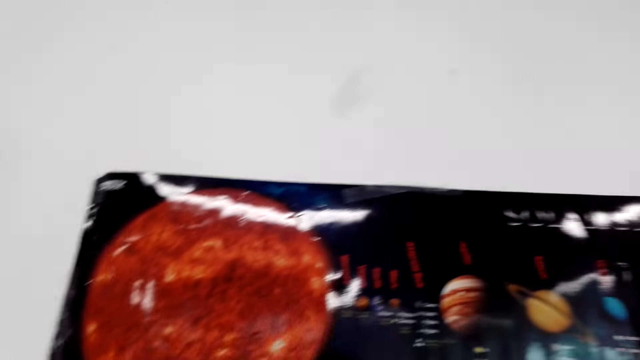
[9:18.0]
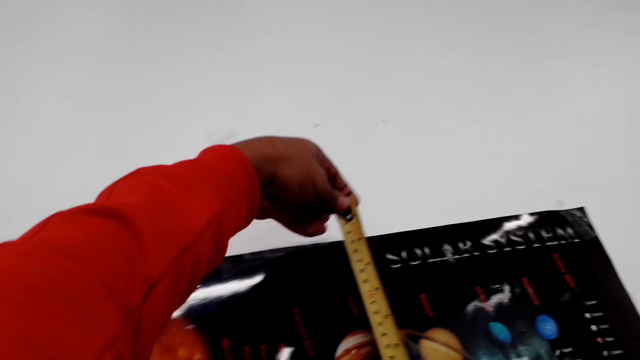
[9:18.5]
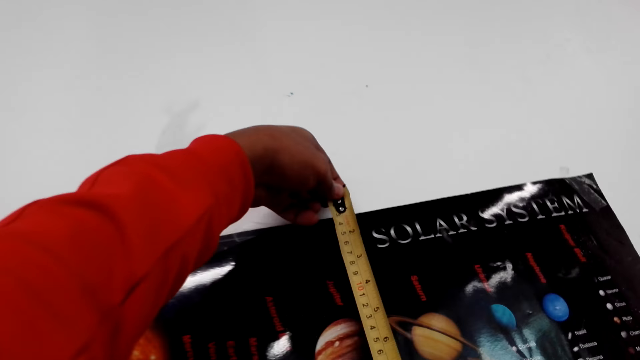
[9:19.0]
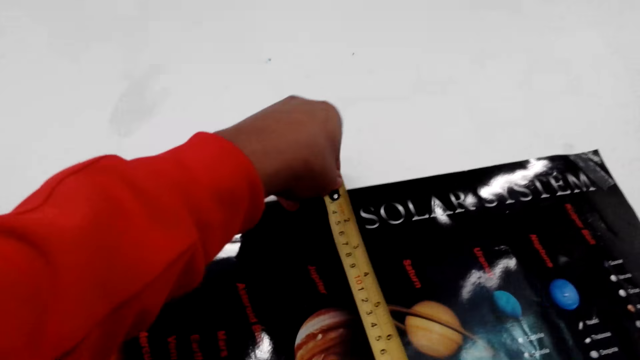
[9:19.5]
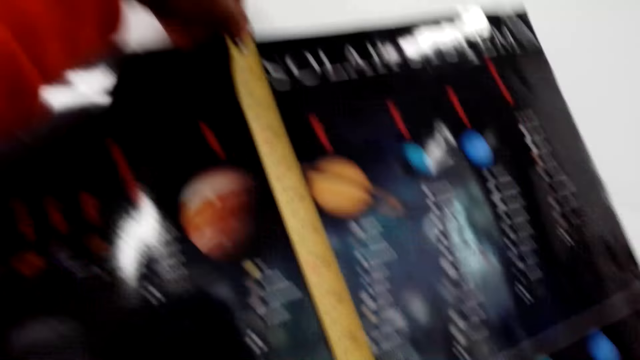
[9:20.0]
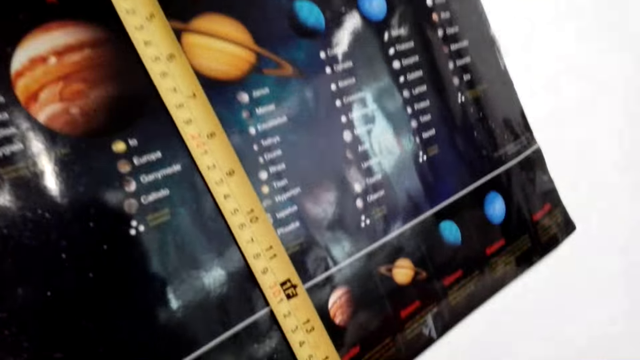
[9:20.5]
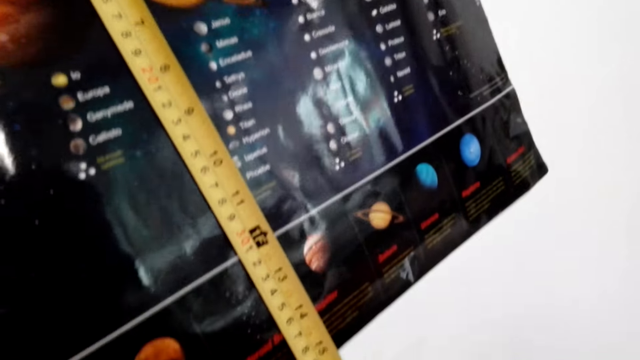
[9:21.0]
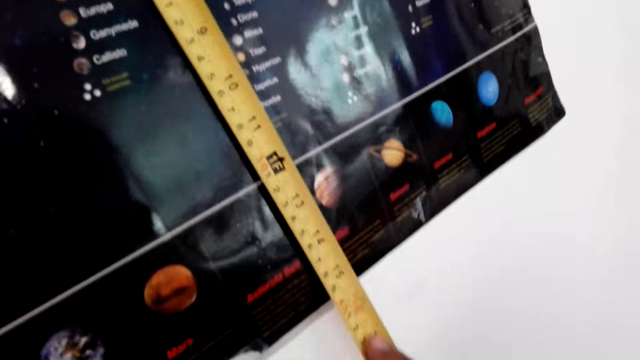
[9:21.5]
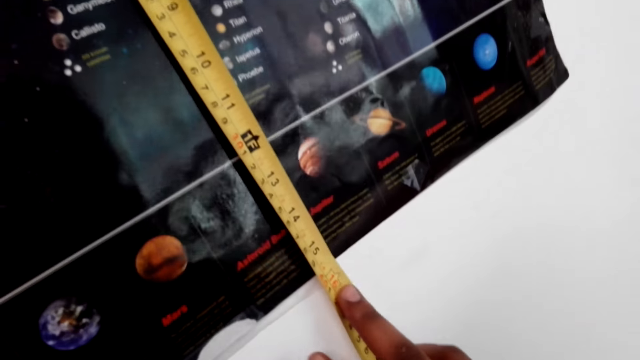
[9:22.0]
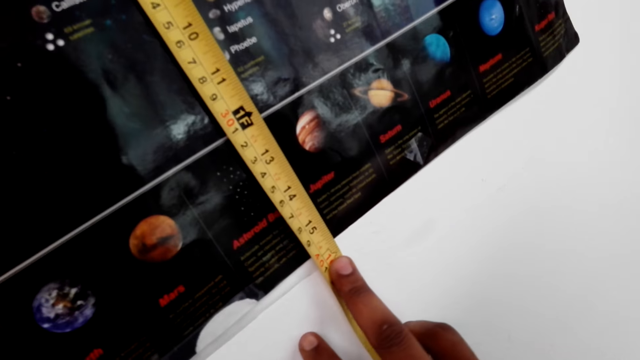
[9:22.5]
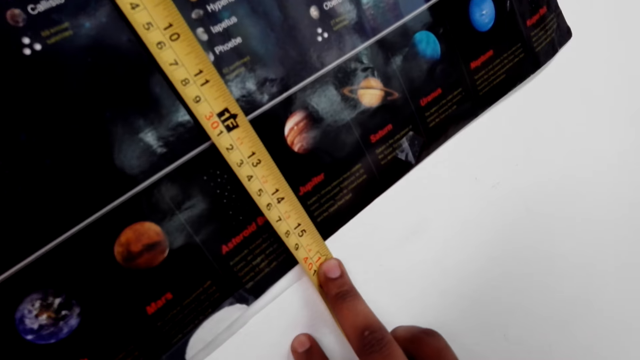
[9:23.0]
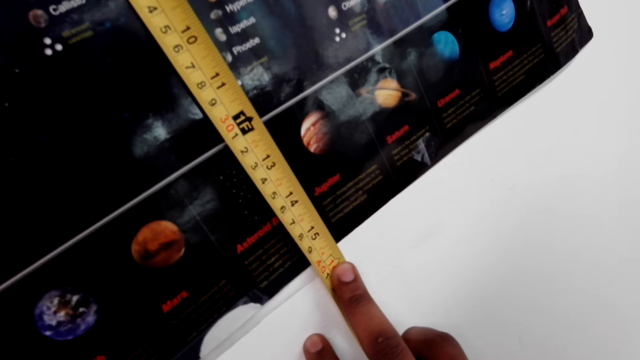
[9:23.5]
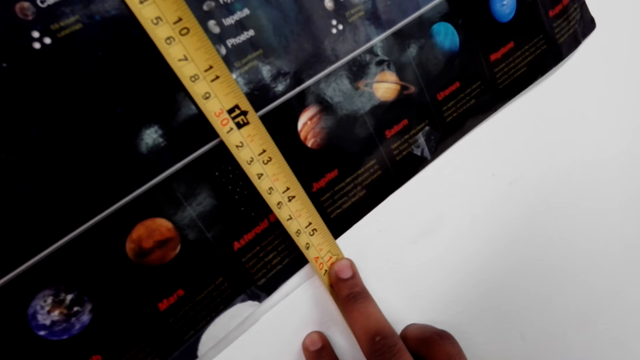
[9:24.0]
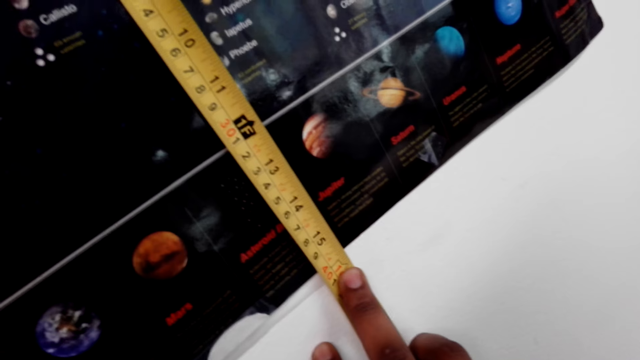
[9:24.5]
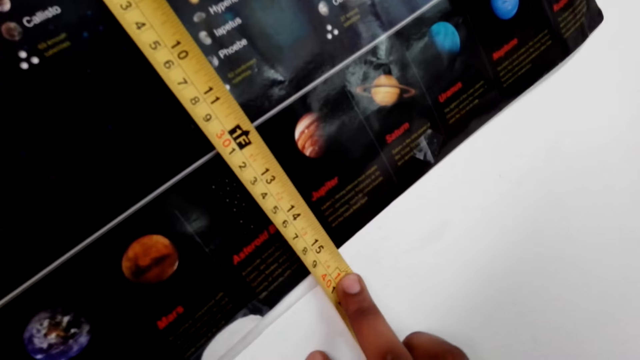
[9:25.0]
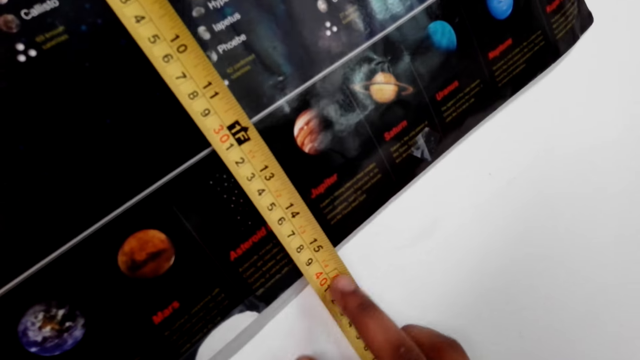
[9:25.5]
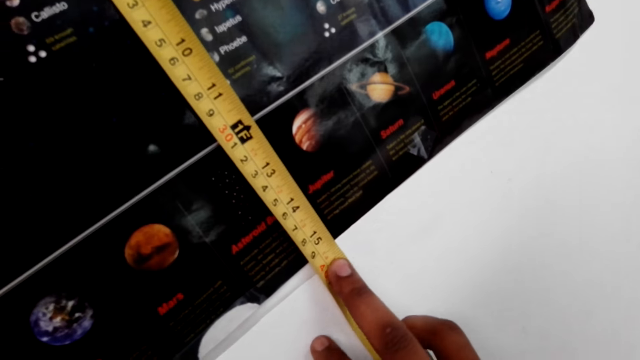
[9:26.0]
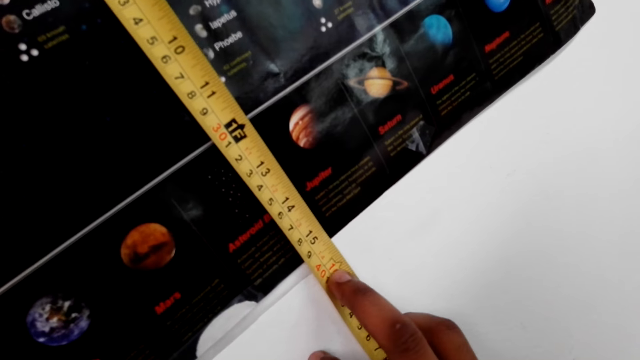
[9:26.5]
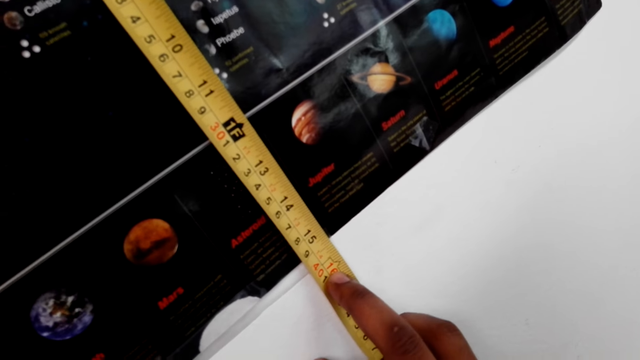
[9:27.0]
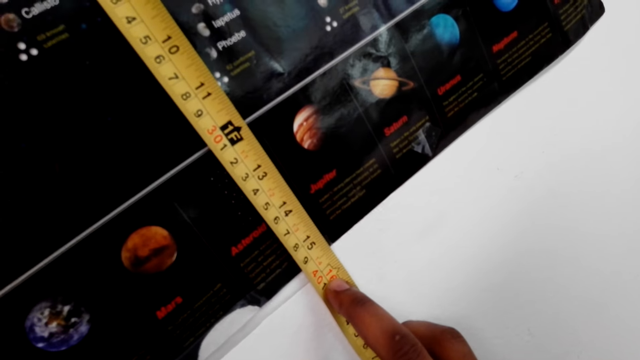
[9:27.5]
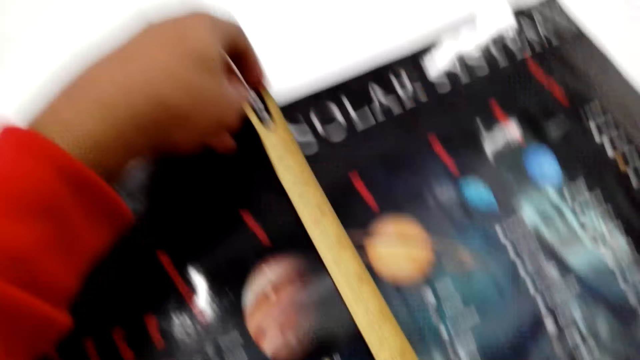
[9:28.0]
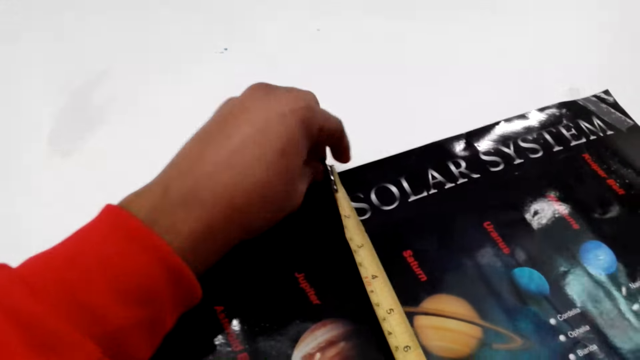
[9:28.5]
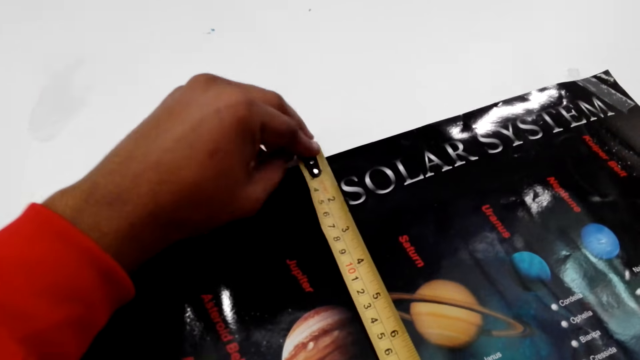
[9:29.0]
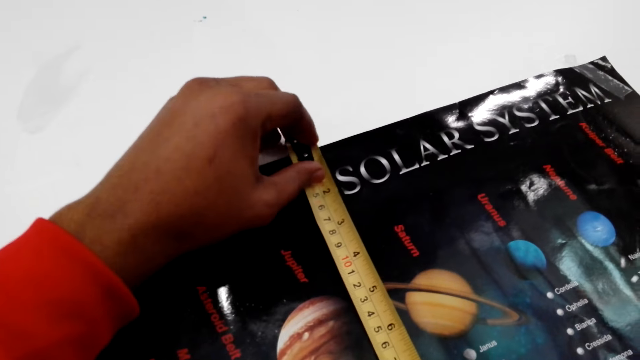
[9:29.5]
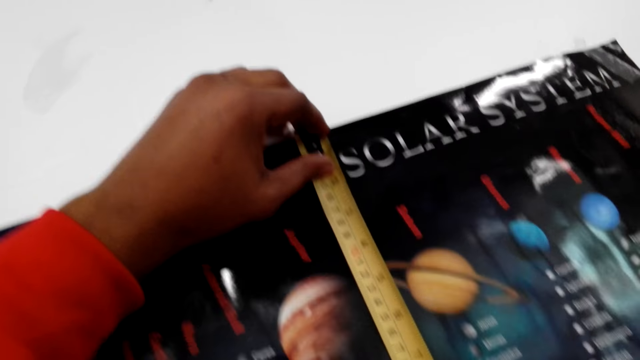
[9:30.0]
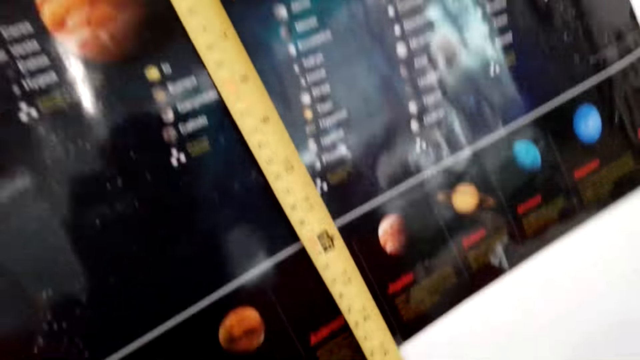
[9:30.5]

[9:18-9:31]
The camera wearer measures the picture on the wall with a tape measure. He moves his finger on the tape measure. He moves his hand.

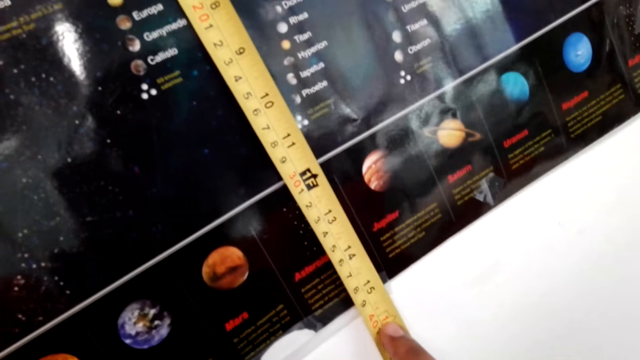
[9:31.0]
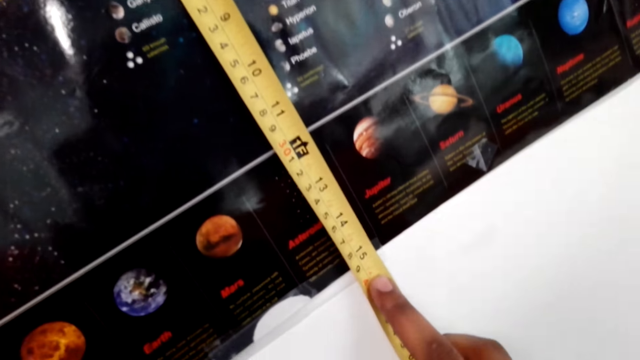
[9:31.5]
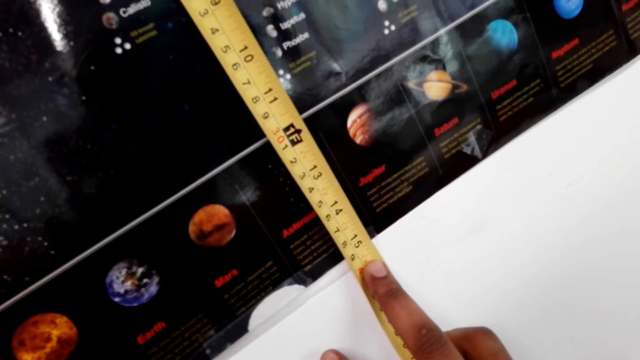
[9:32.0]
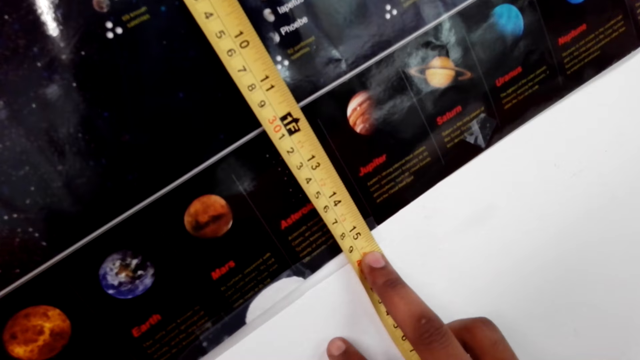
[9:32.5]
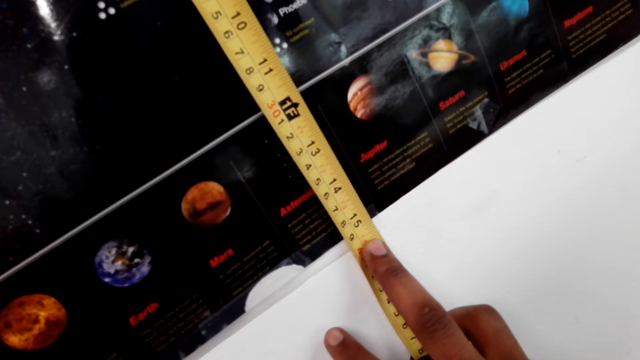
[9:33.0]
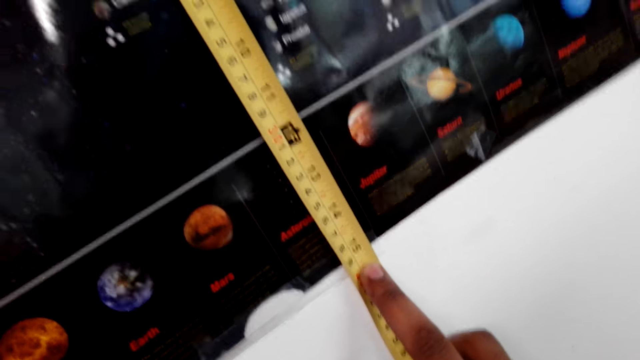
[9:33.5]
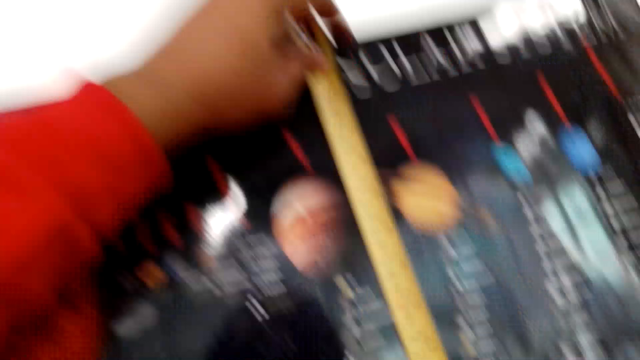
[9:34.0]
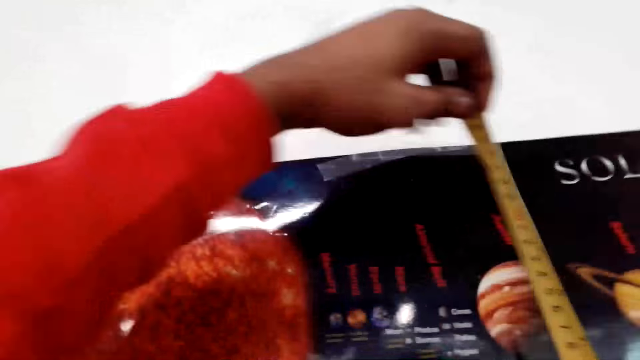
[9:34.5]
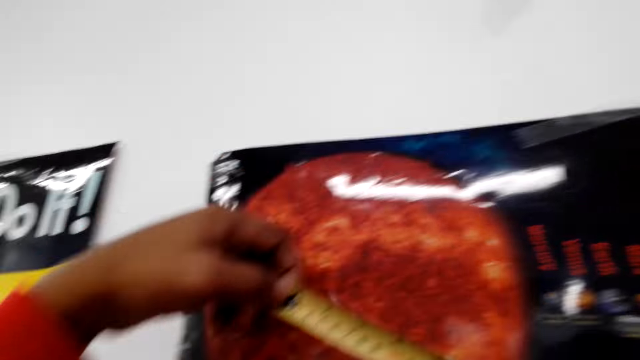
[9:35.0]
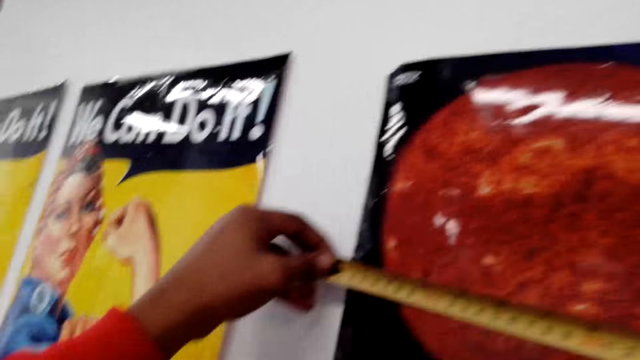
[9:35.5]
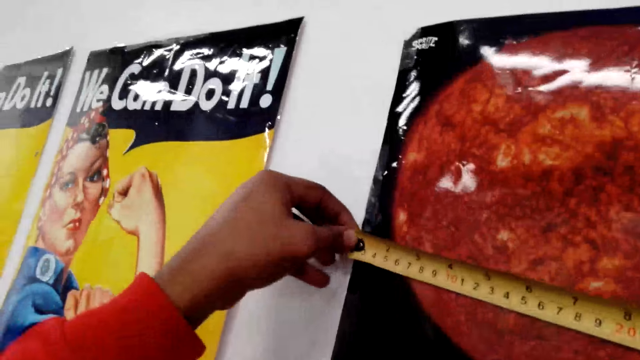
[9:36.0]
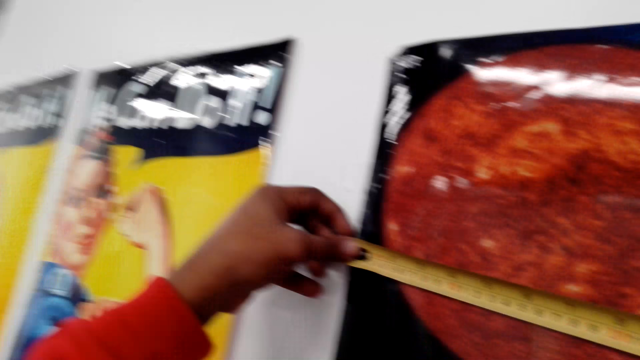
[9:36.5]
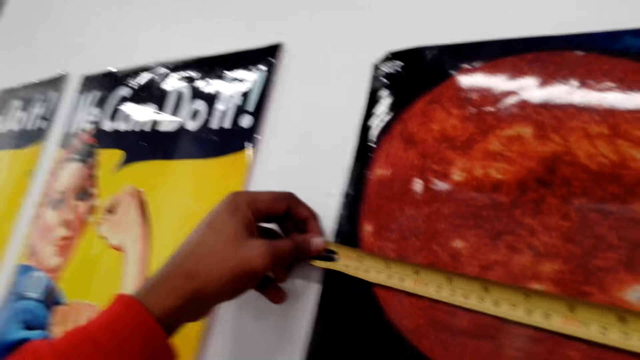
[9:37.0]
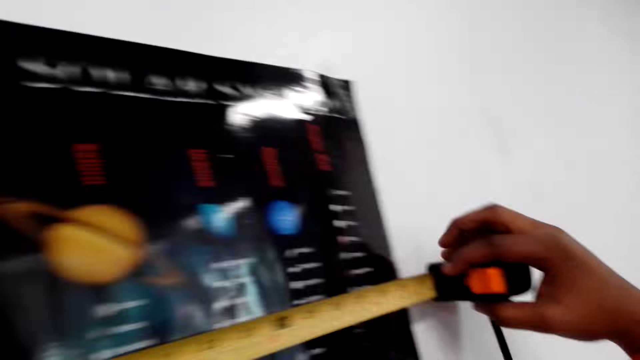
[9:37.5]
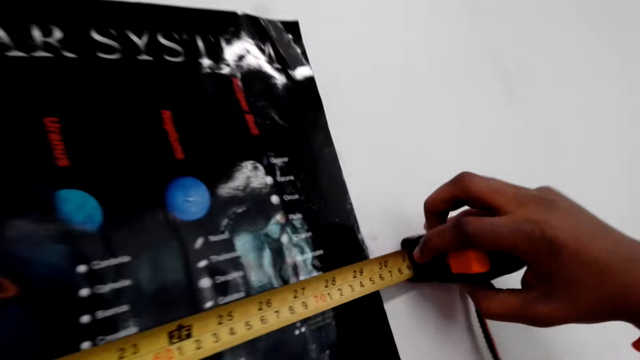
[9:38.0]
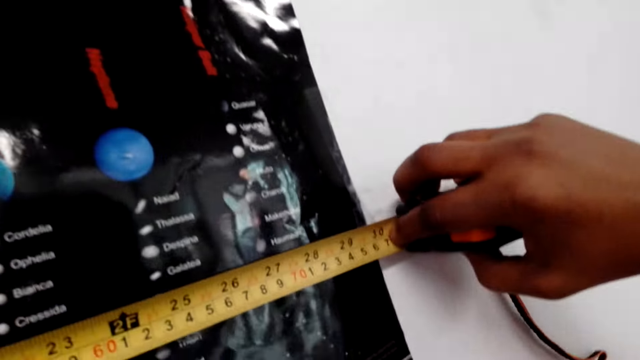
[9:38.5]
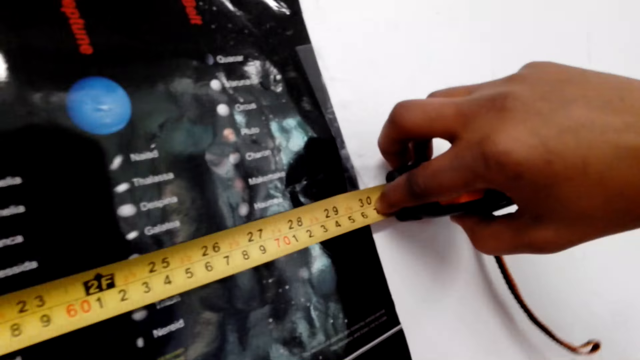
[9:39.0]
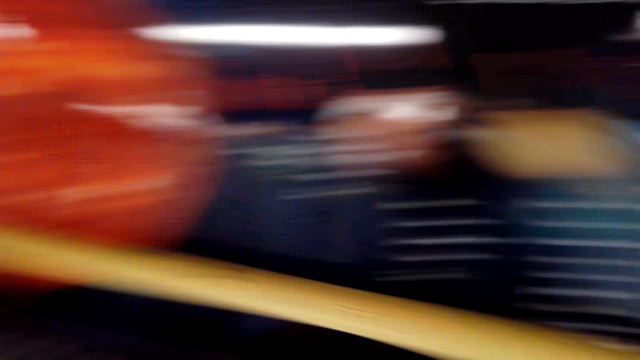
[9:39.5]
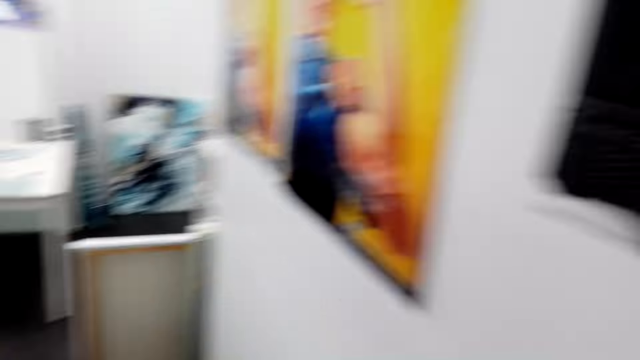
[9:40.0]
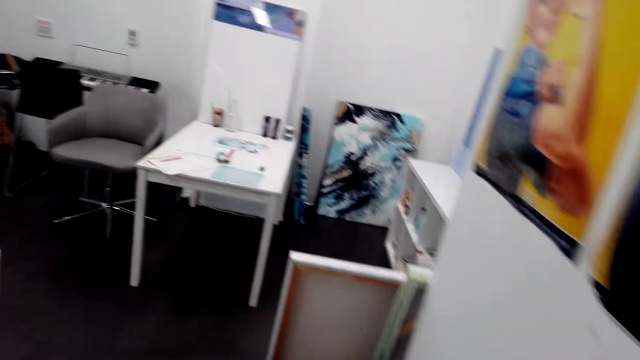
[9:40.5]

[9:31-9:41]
The camera wearer reads the tape measure. They move the tape measure. They measure the width of the paper. They look around the house. They move the tape measure.
